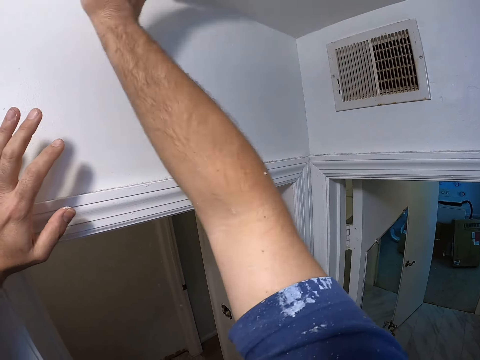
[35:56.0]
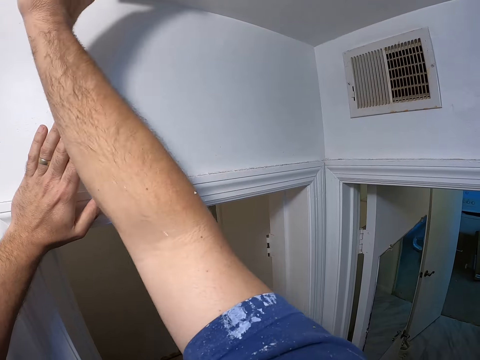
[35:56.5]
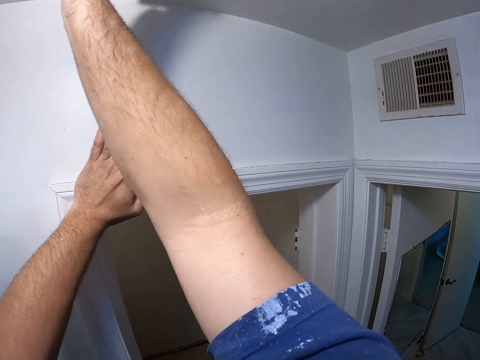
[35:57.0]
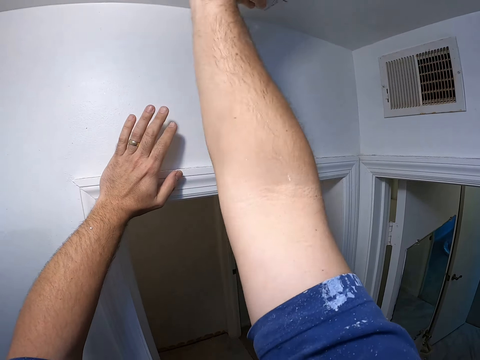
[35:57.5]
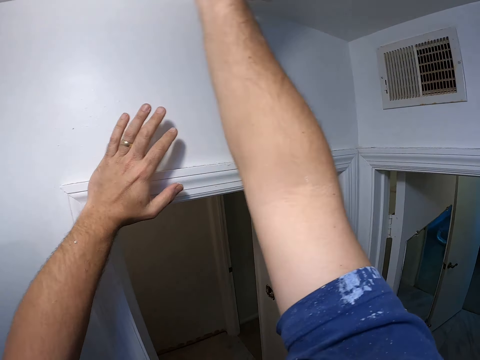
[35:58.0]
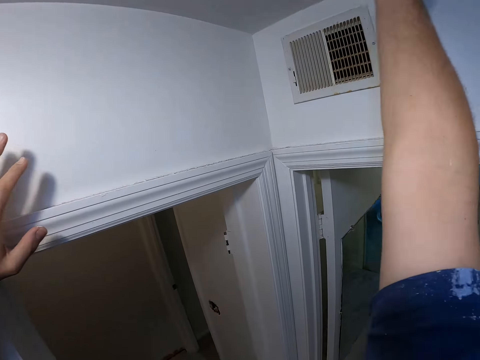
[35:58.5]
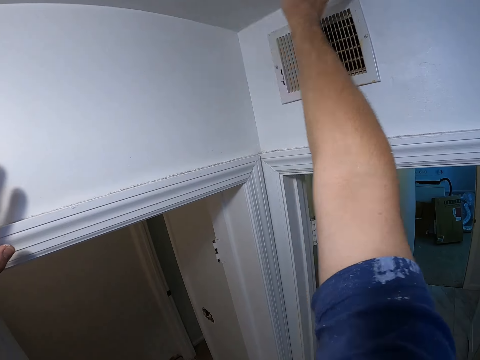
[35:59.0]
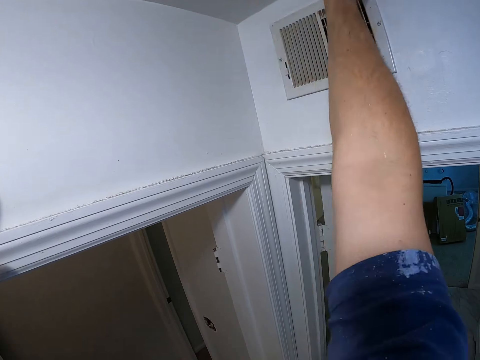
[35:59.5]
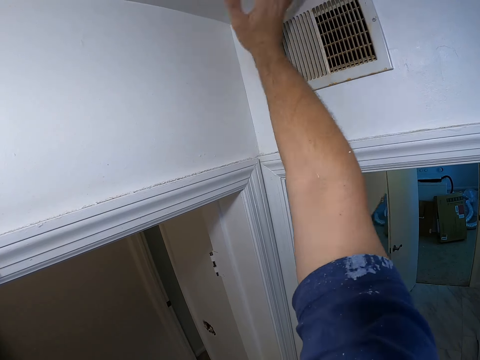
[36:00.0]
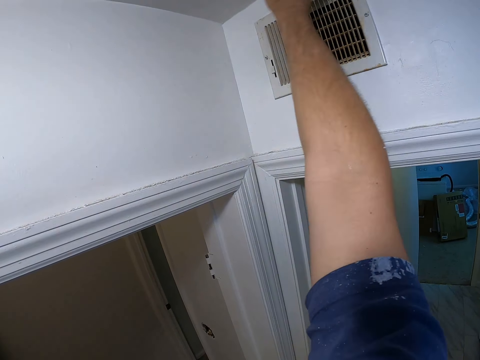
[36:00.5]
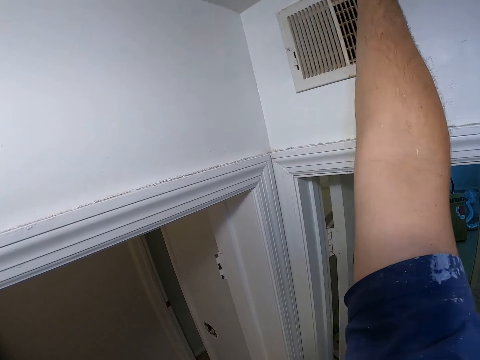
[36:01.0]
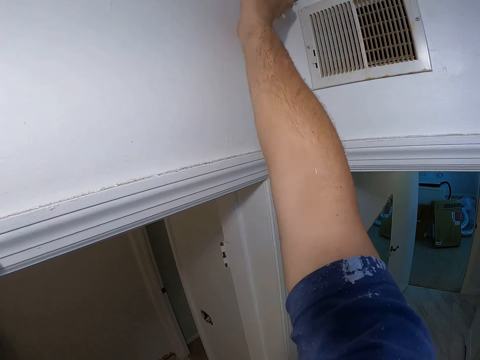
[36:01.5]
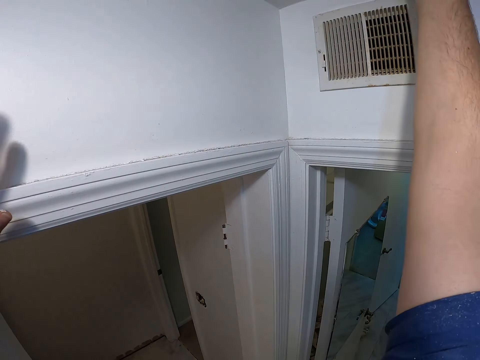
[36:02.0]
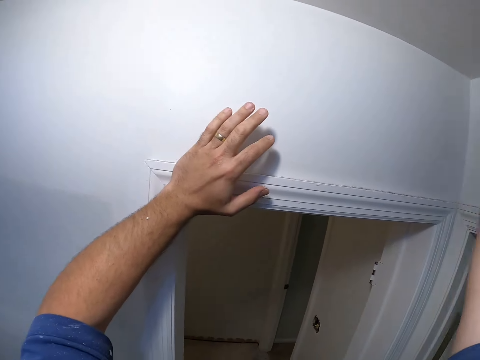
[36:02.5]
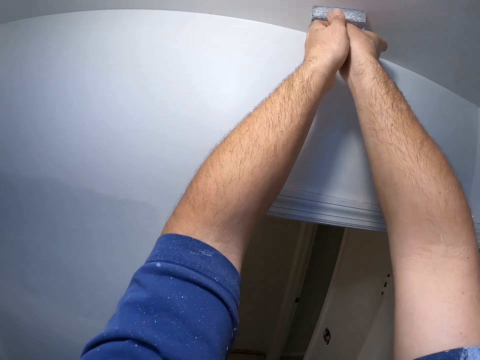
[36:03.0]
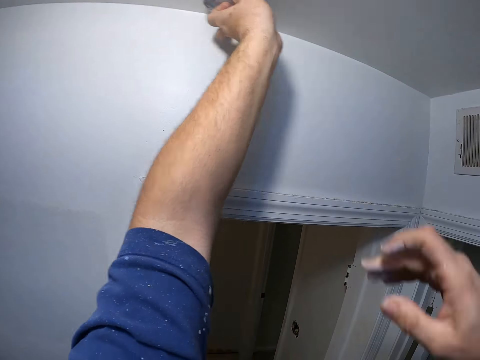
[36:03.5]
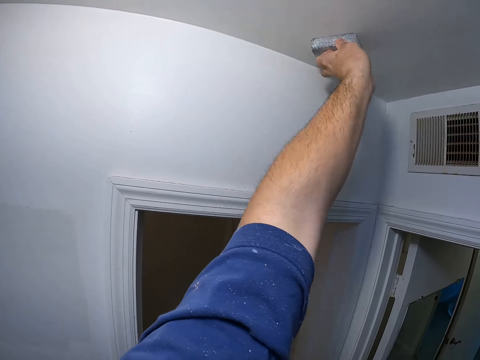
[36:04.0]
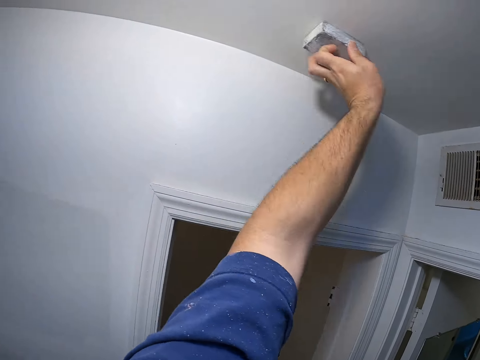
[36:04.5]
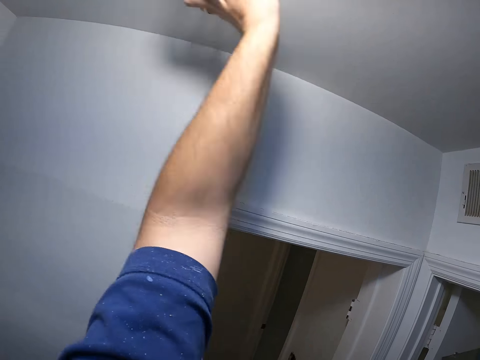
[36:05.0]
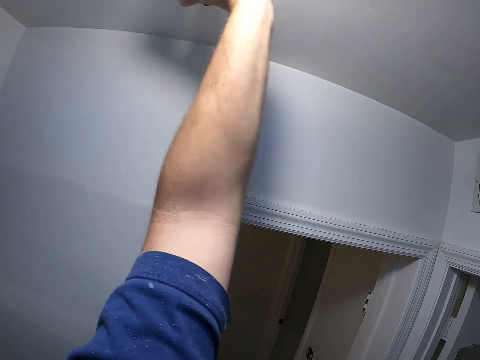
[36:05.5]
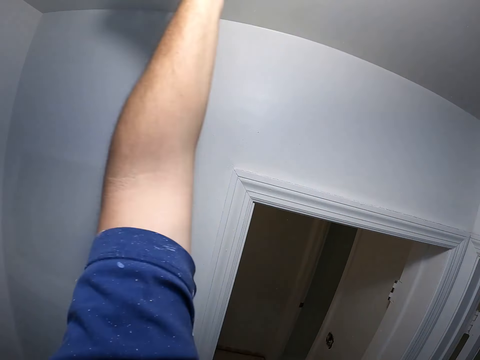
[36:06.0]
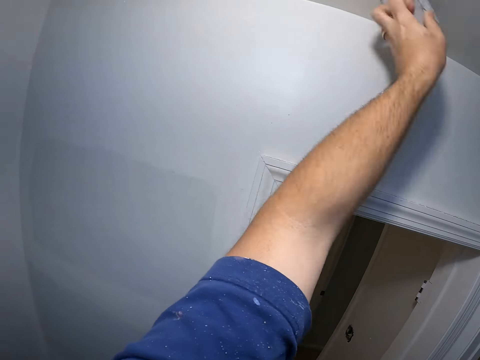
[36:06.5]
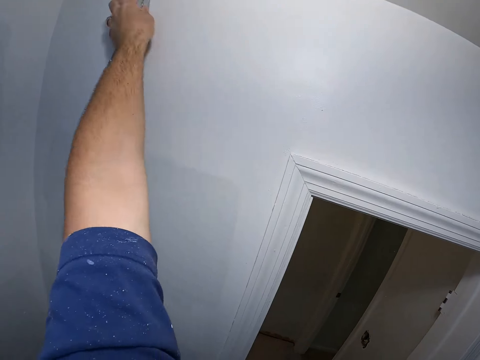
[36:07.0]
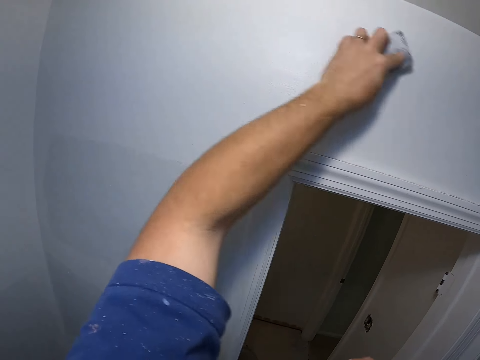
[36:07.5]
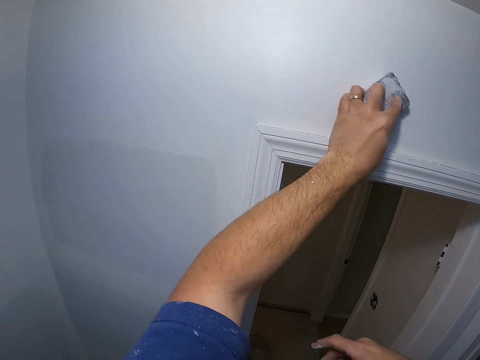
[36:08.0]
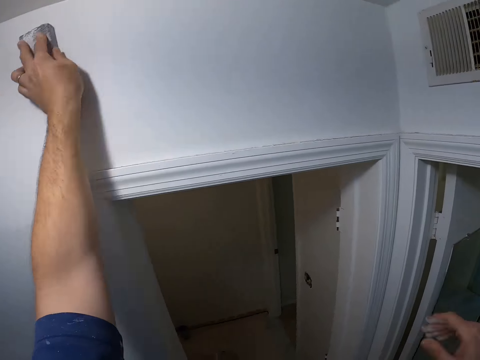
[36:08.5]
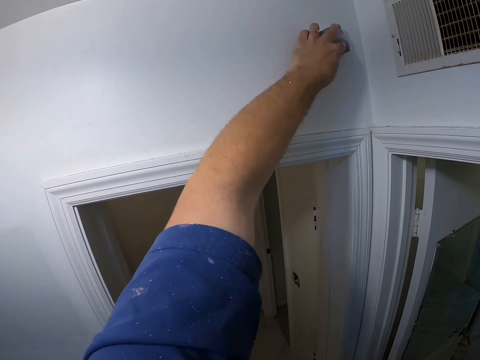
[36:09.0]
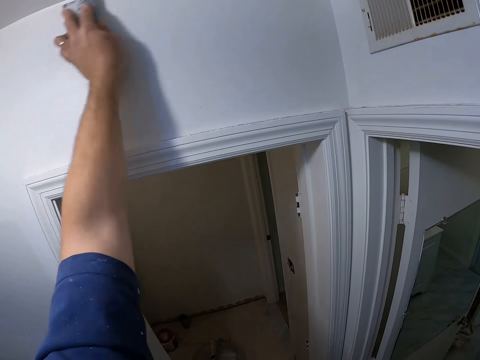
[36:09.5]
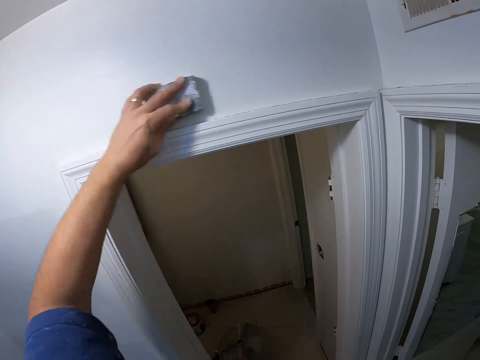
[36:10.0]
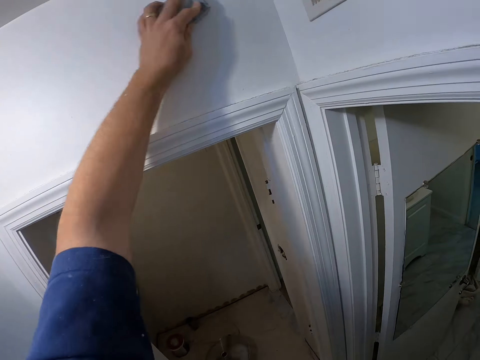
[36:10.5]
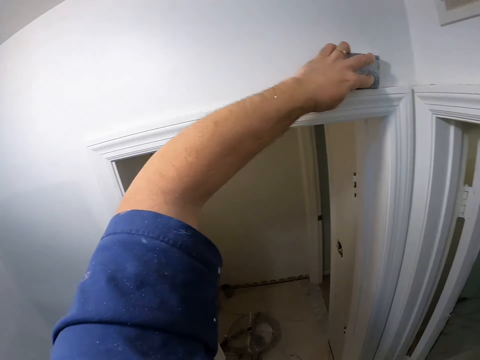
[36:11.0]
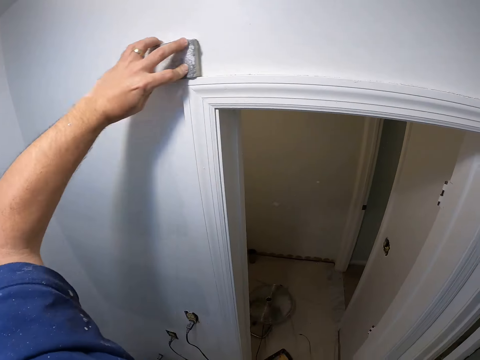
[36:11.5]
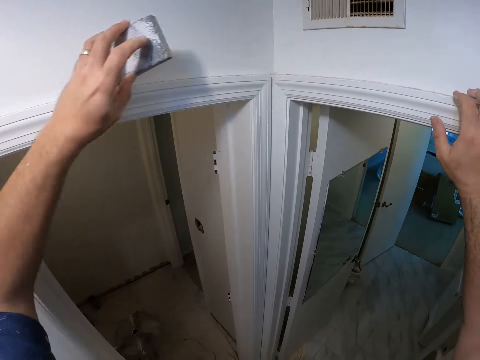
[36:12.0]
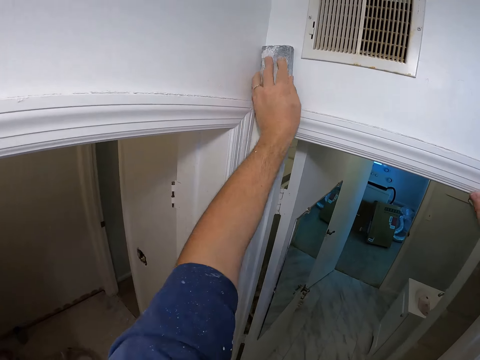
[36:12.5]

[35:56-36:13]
The camera wearer transfers the wall hand sander to his left hand. He smoothens the ceiling with the wall hand sander. He smoothens the wall with the wall hand sander.

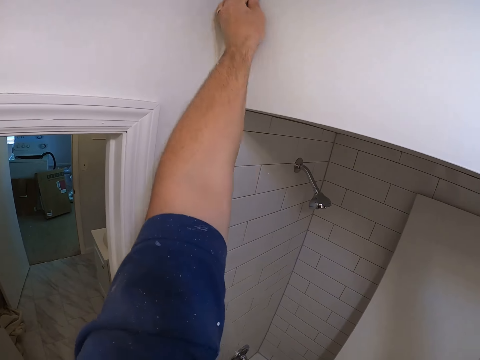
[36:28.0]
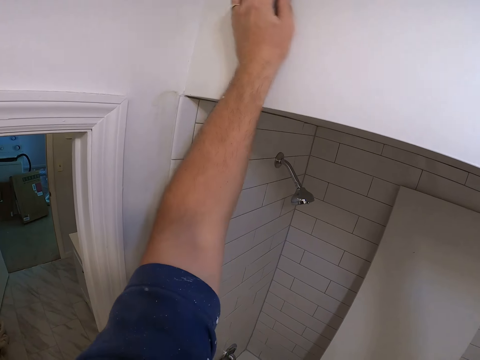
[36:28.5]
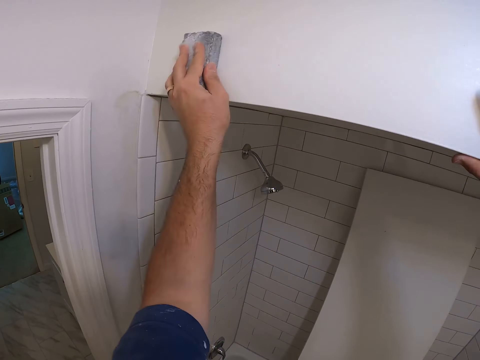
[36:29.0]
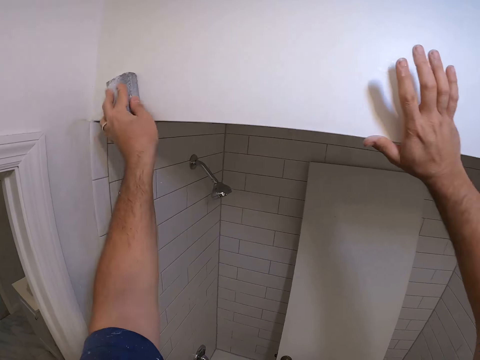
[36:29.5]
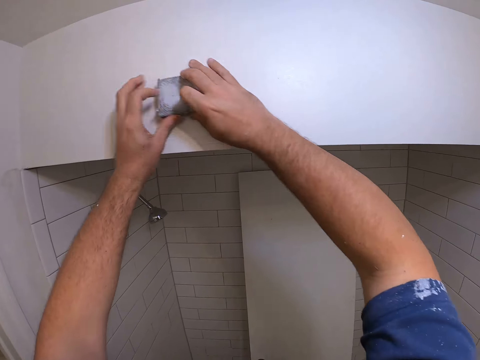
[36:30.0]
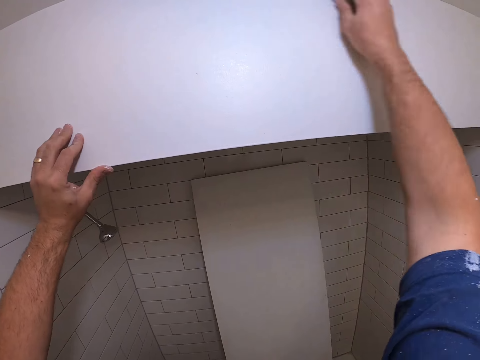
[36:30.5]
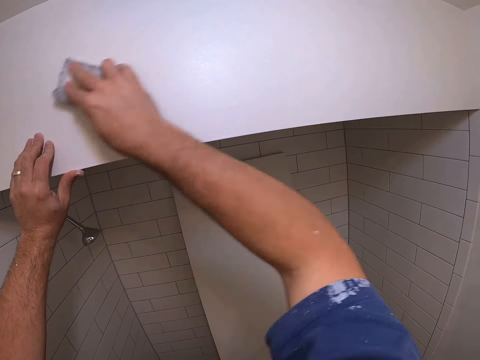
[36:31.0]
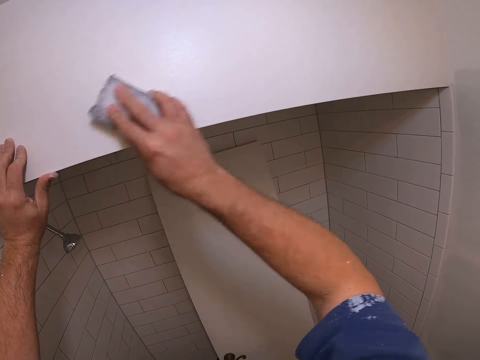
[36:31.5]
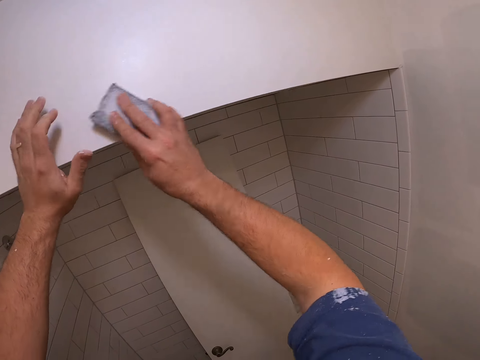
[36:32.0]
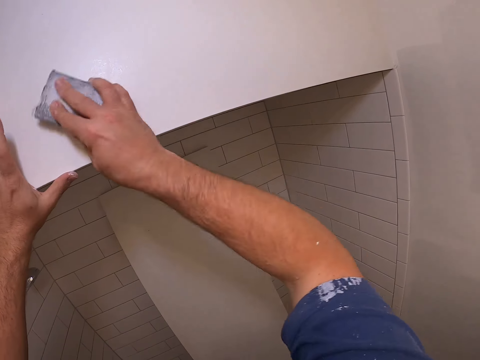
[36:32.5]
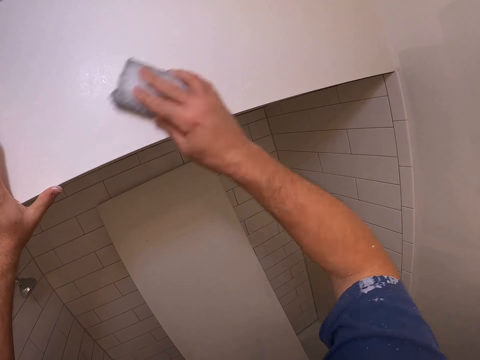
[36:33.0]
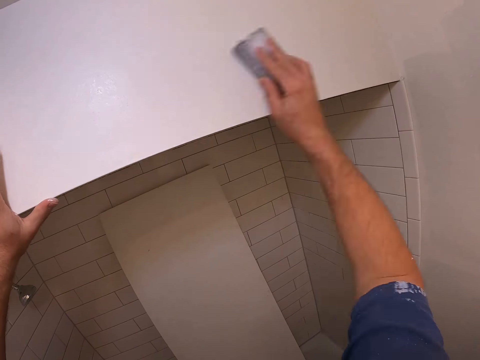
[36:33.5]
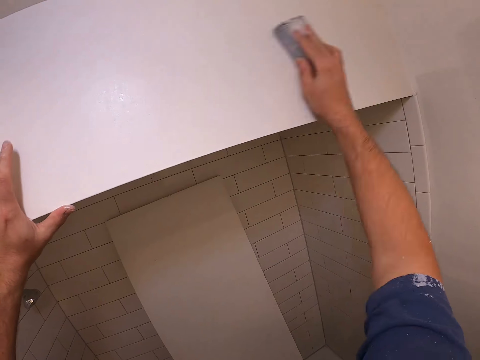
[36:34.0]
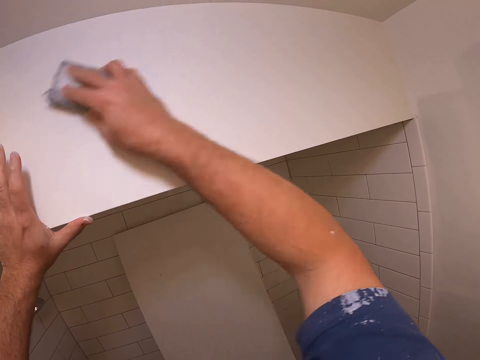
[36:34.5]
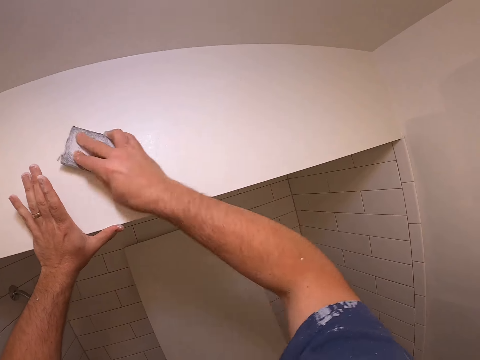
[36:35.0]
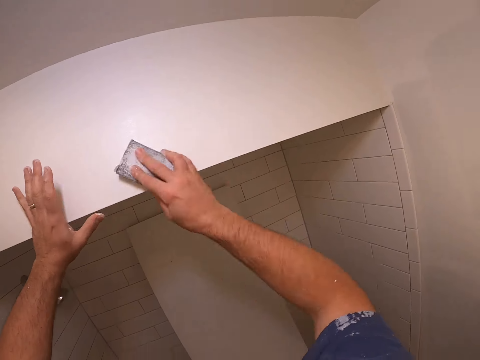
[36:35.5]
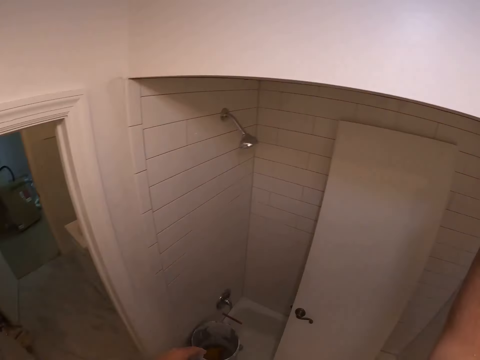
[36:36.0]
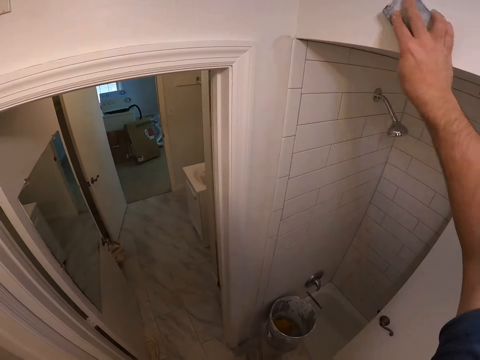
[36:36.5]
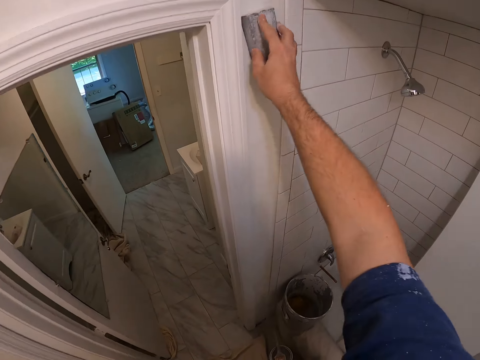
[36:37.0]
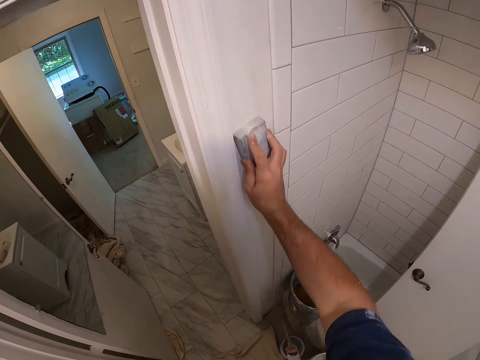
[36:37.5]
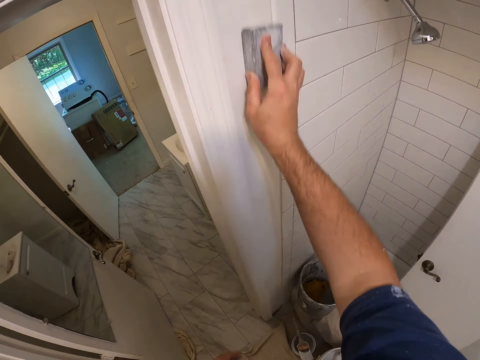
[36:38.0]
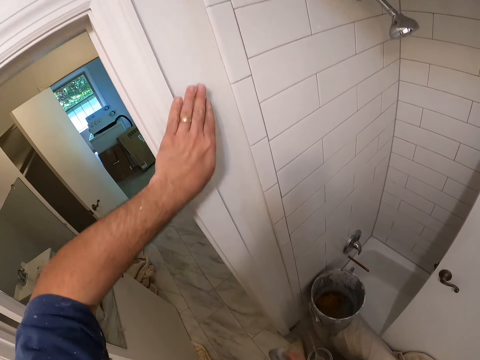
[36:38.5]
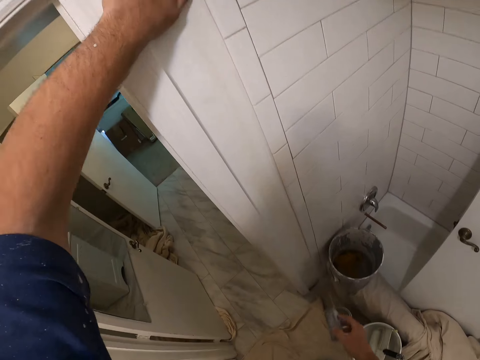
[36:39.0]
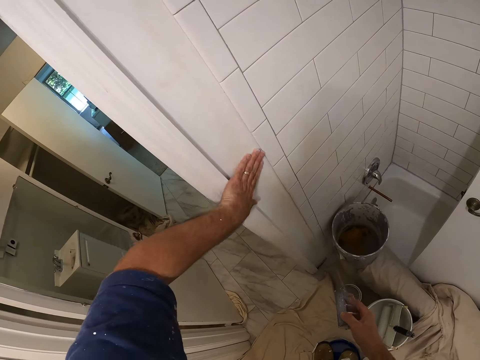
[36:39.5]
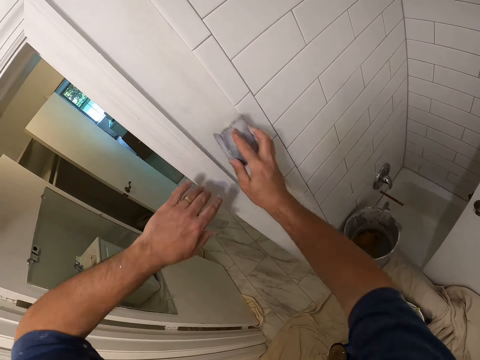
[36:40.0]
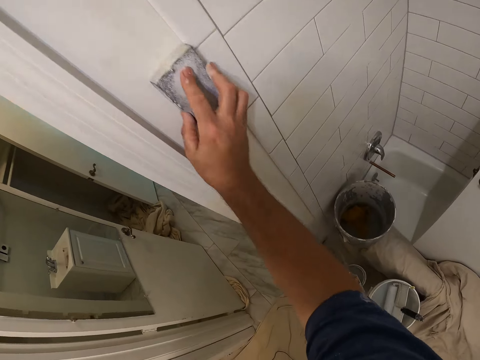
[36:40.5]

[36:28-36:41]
The camera wearer transfers the wall sander from his left hand to his right hand. He smoothens the wall with the wall sander. He touches the wall with his left hand. He lets go of the wall. He smoothens the wall with the wall sander.
